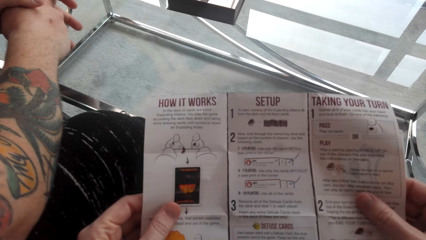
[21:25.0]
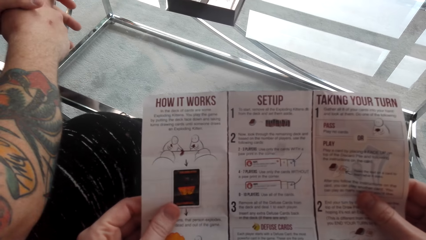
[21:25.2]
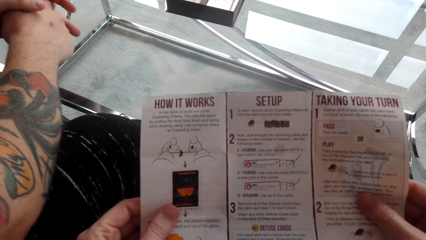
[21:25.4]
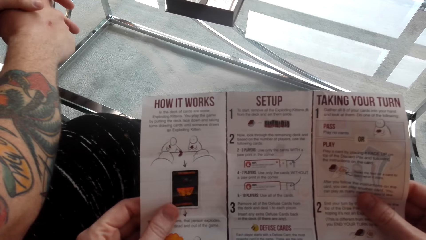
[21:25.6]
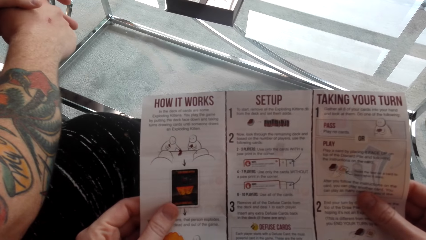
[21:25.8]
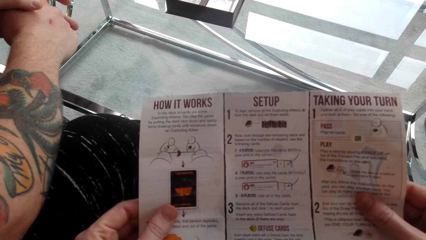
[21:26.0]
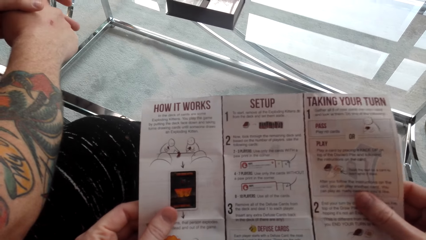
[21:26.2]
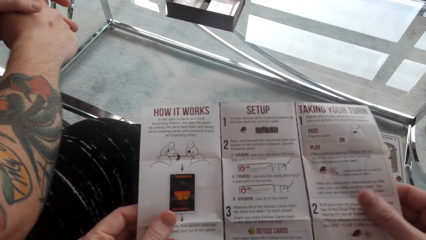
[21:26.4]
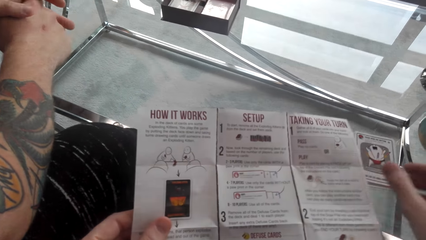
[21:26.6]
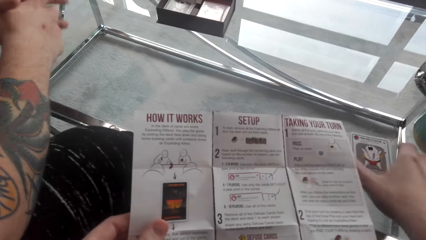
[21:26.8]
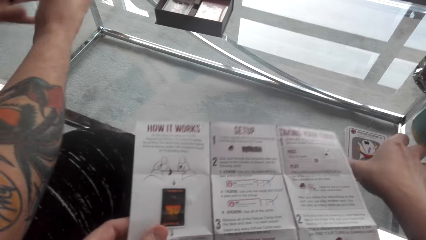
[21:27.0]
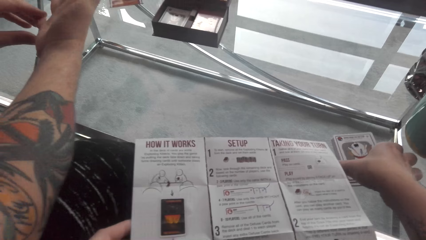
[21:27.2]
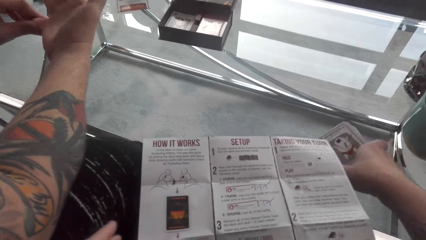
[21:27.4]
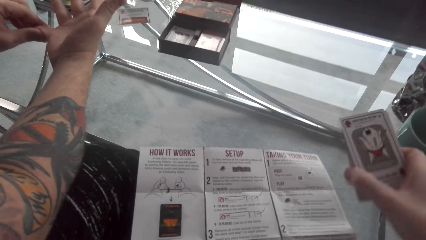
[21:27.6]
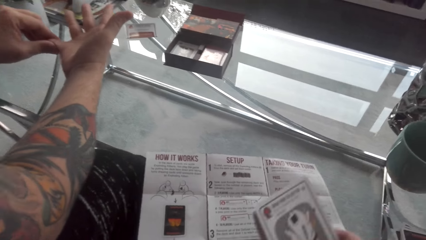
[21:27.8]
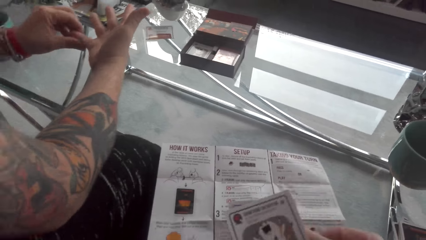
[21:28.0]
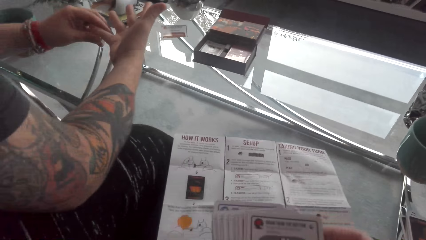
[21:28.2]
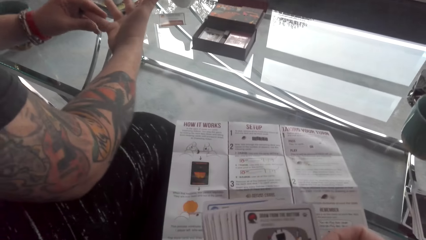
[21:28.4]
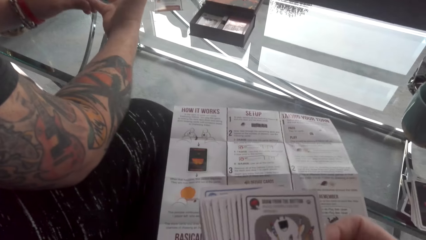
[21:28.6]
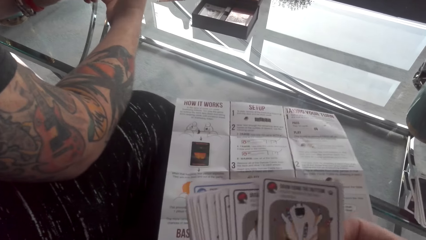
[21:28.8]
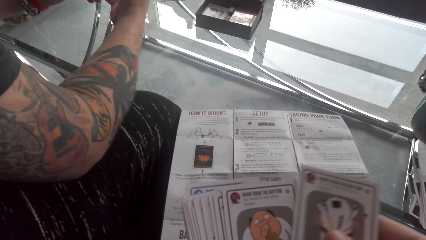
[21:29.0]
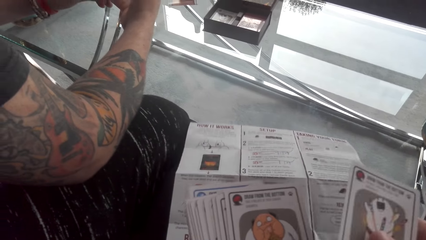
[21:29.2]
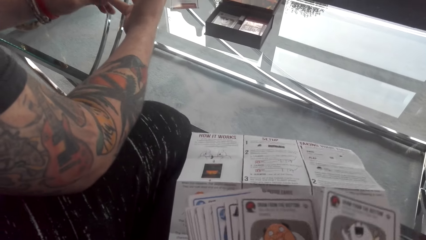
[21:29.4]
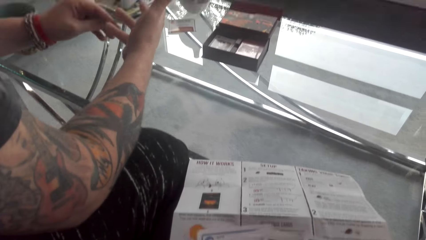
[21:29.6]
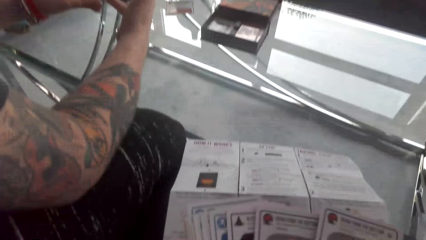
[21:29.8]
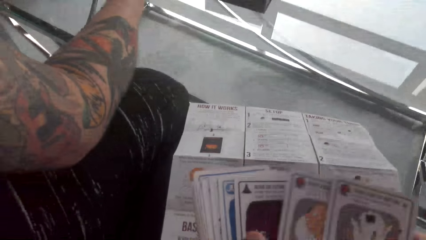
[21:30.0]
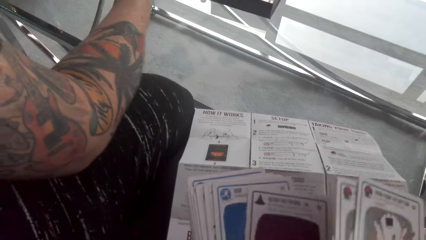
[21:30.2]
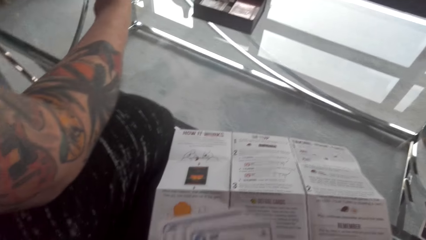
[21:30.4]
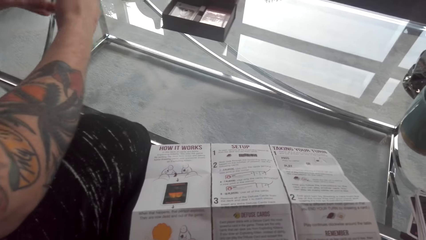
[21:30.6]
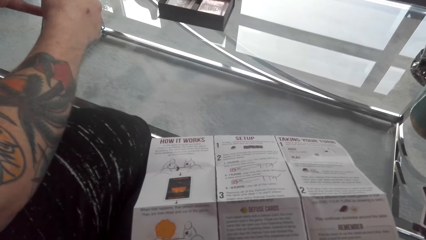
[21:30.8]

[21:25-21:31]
The camera wearer reads the piece of paper. They pick up the pamphlet. A man converses with the camera wearer. The camera wearer picks up the cards. They look through the cards.

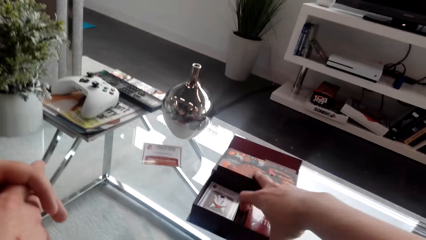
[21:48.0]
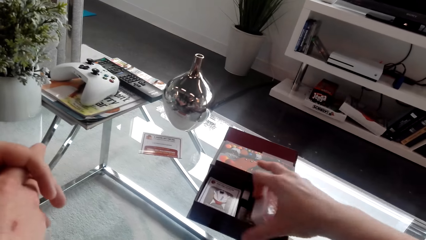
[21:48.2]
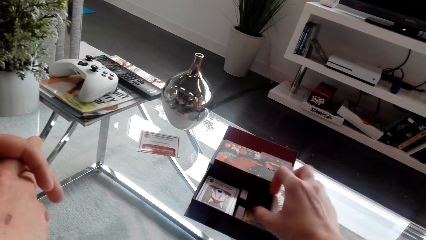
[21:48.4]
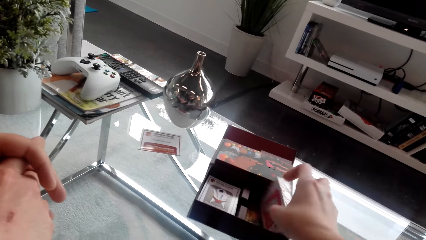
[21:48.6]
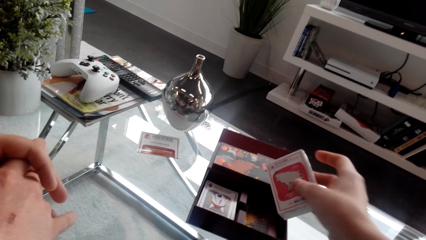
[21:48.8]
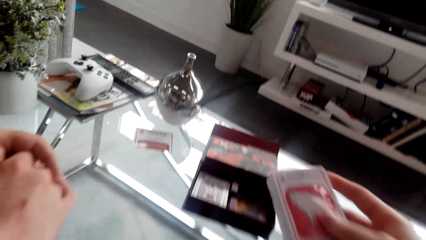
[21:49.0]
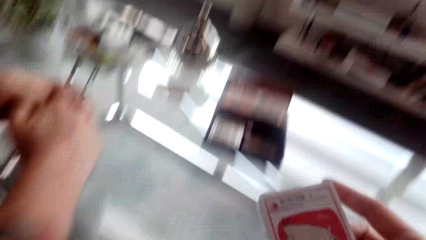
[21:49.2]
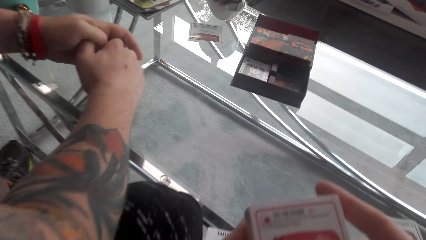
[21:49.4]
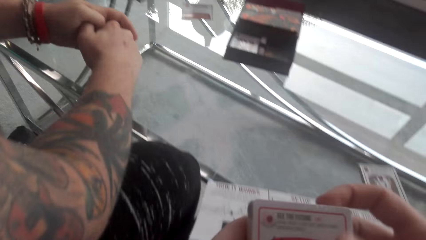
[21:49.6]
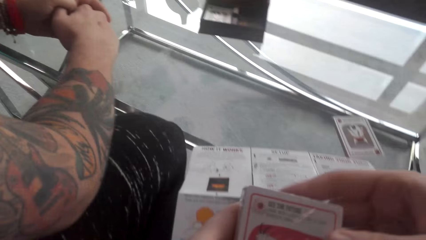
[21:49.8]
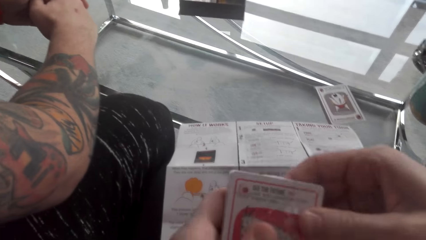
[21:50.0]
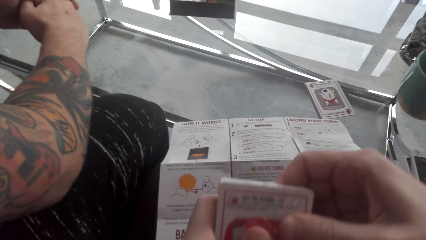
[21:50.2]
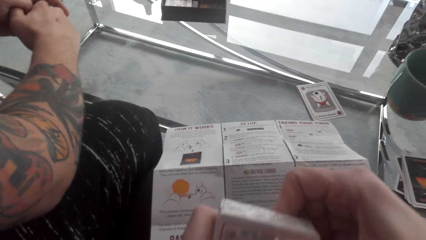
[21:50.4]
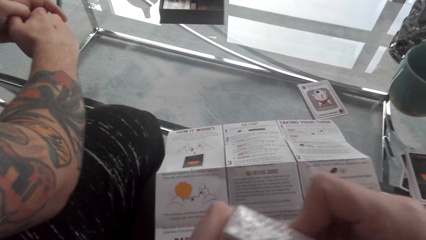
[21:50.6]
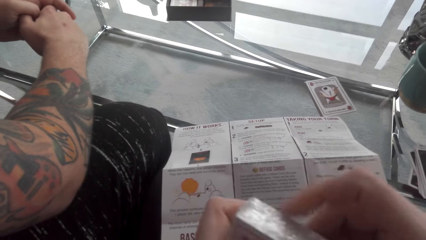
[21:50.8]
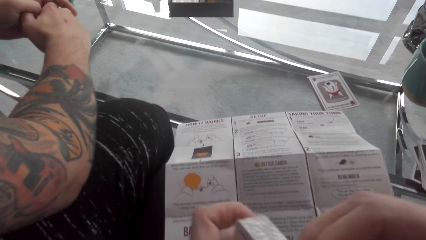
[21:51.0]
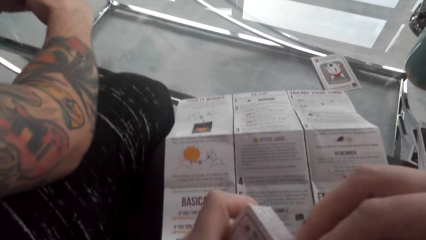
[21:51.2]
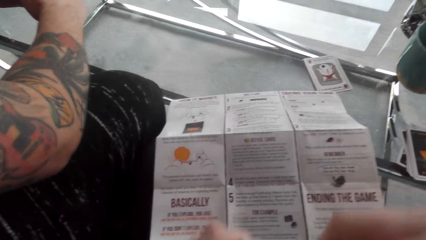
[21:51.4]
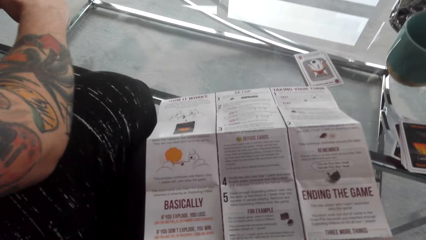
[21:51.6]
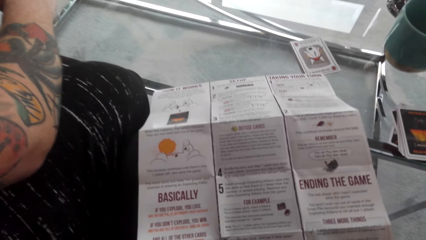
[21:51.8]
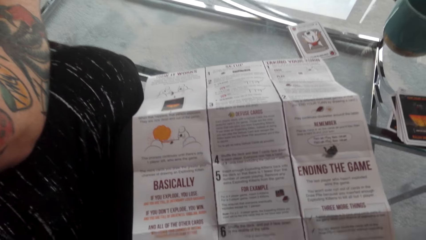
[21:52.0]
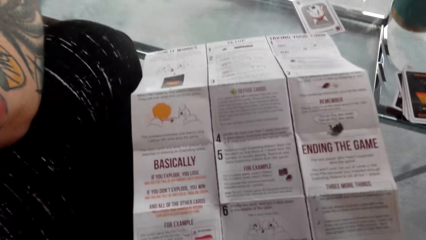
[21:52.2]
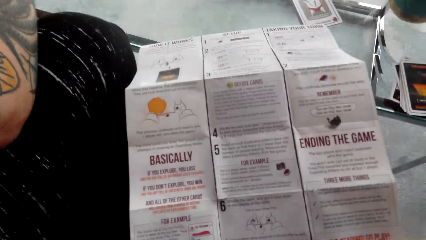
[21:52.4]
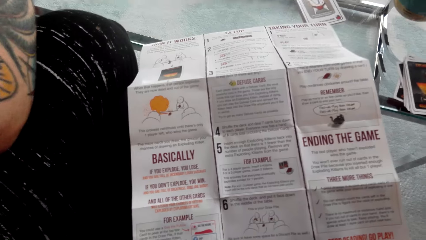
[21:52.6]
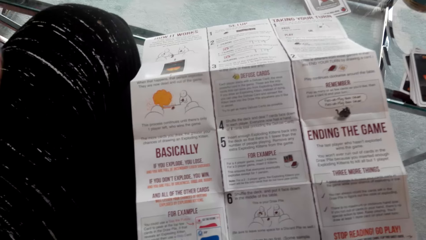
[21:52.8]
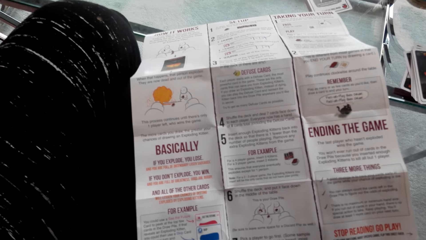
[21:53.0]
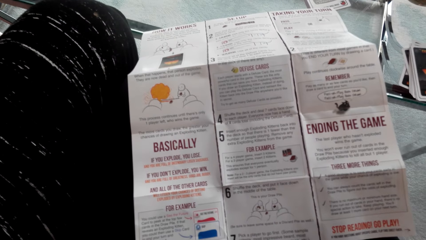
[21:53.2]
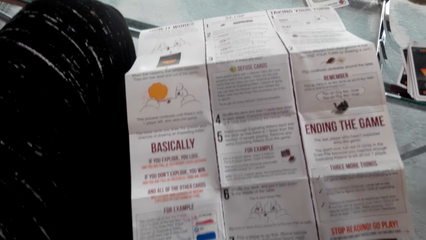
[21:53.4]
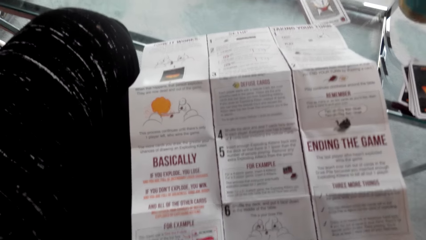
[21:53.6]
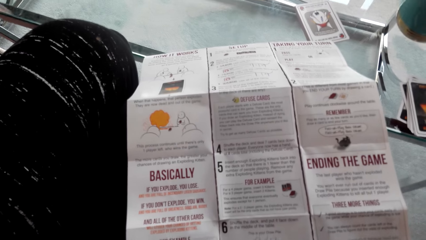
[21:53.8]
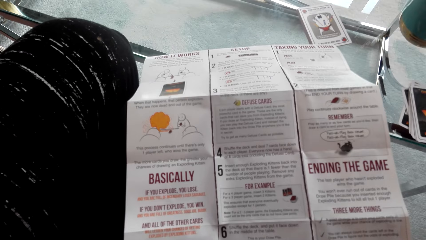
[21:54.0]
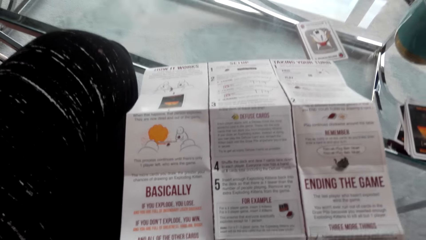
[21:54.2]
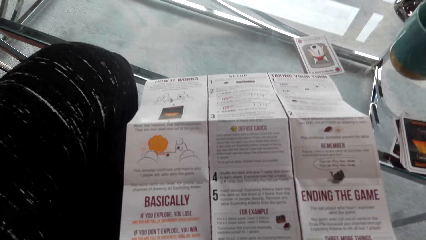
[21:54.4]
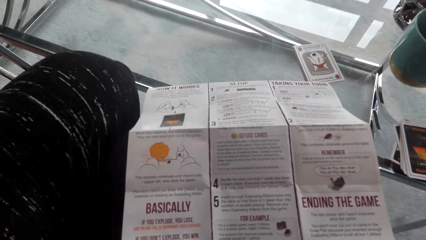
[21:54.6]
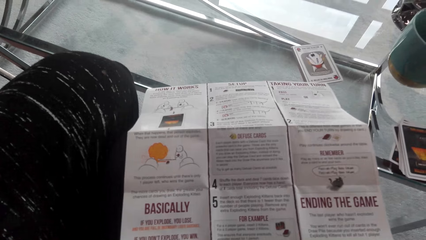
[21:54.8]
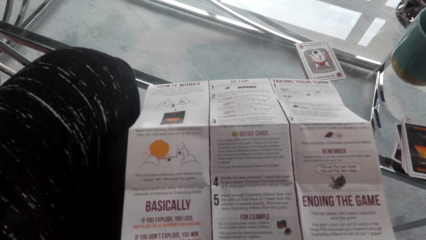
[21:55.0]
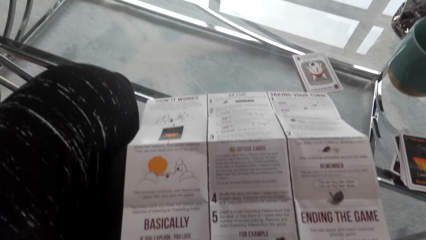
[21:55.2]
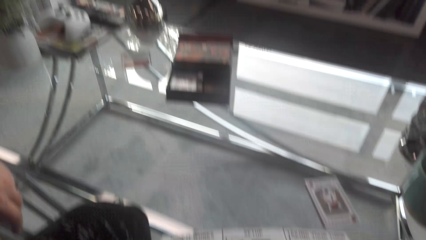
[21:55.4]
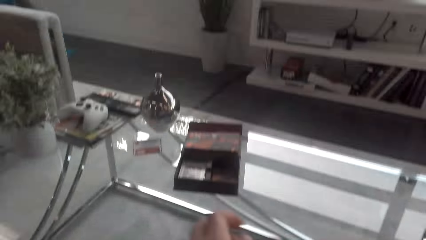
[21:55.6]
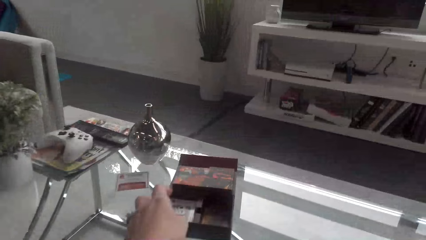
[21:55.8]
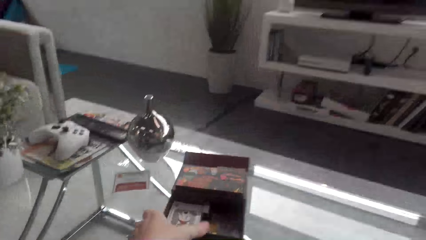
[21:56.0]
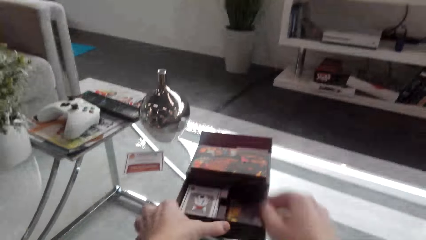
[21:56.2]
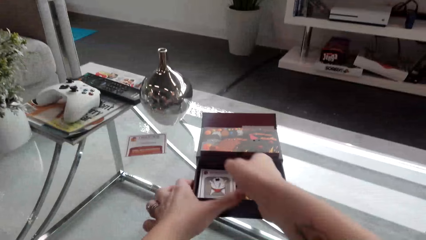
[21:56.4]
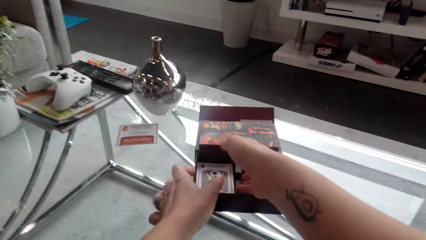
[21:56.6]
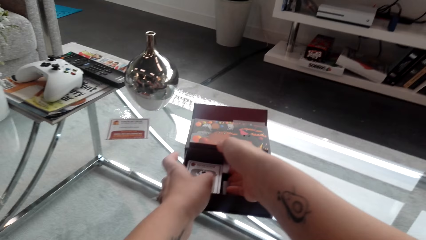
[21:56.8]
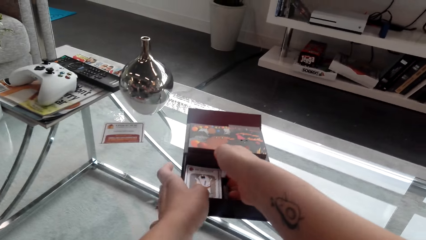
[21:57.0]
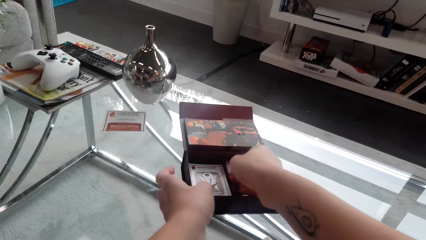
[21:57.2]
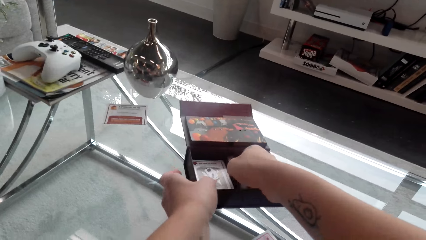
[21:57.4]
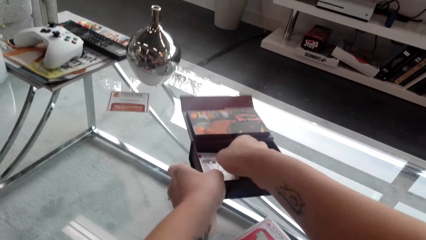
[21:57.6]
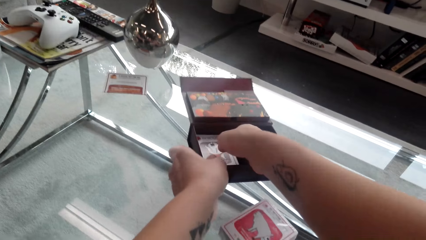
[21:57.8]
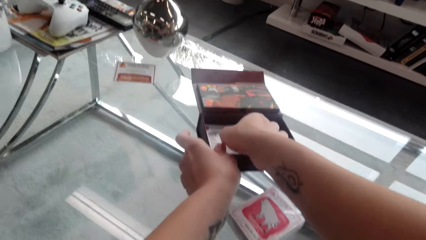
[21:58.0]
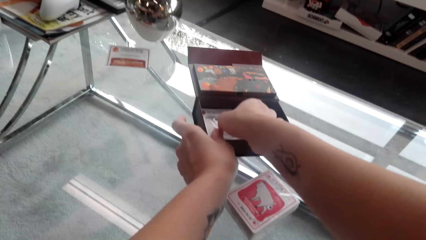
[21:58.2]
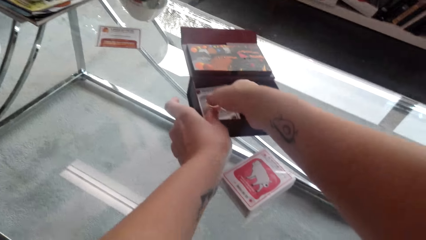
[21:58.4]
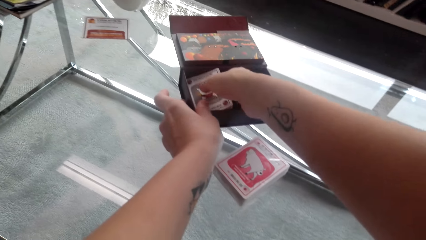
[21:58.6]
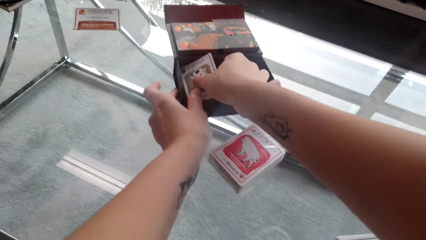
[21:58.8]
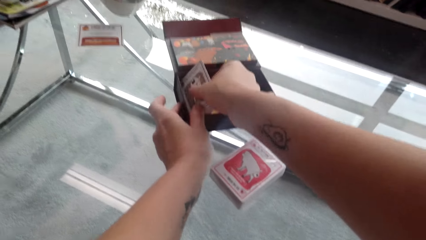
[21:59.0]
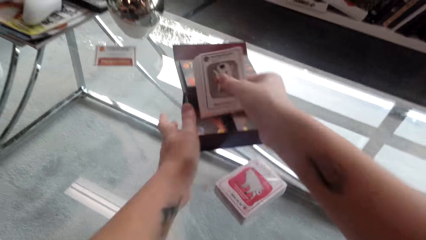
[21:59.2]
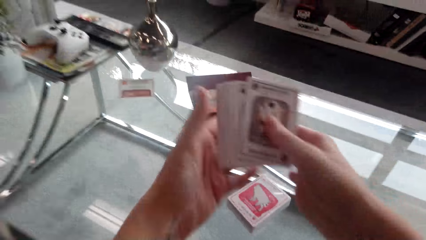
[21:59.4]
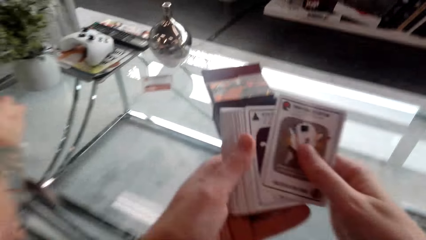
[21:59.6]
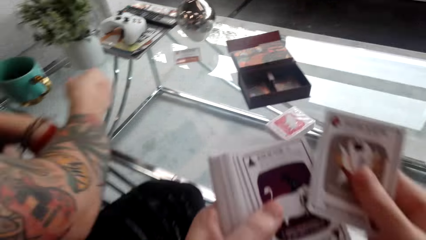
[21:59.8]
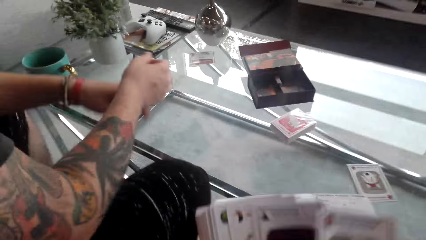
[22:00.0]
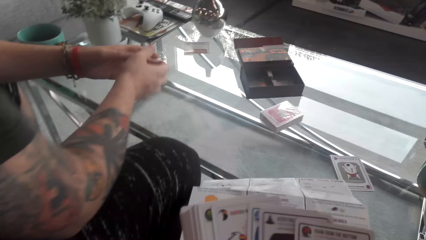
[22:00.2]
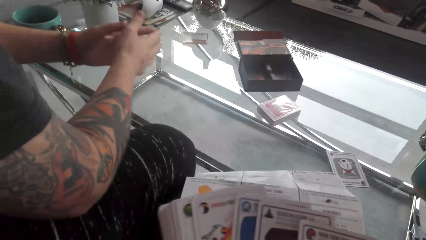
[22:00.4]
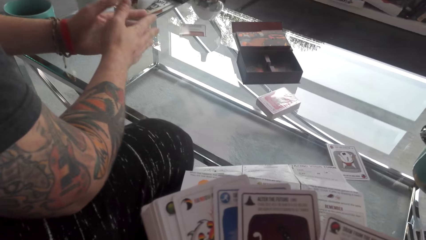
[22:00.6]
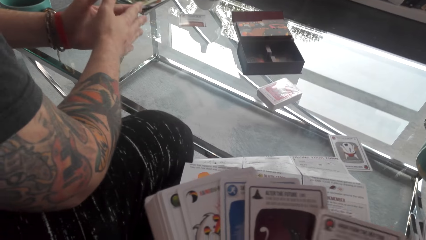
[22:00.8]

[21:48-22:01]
The camera wearer picks up a packet of cards from the box. They converse with a man. They look at the instruction papers. They put the packet of cards on the table. They pick up the papers from the box. They pick up the cards from the box.
